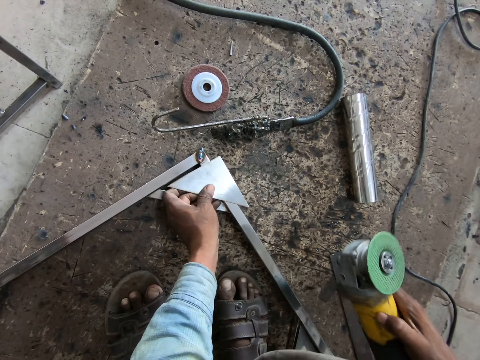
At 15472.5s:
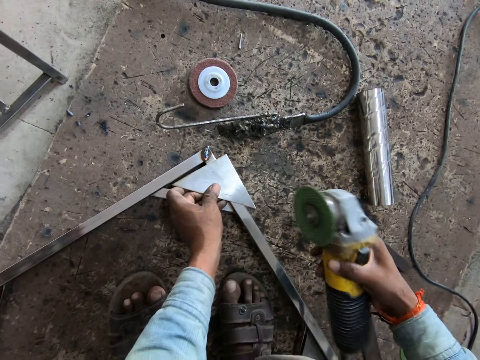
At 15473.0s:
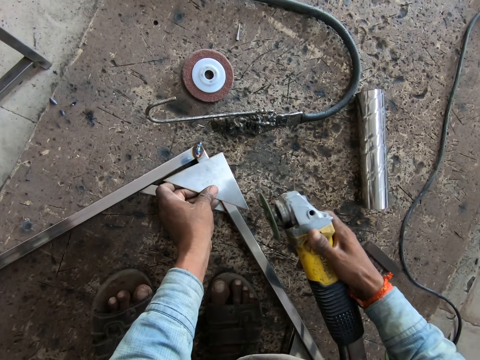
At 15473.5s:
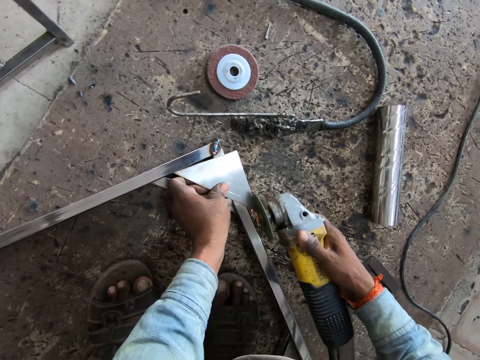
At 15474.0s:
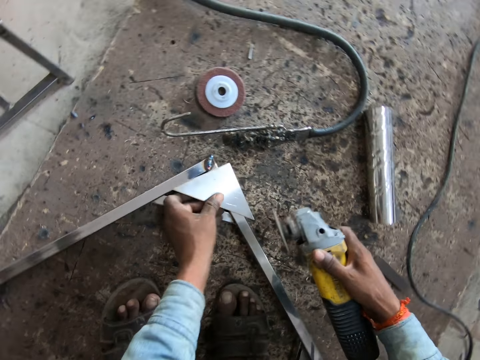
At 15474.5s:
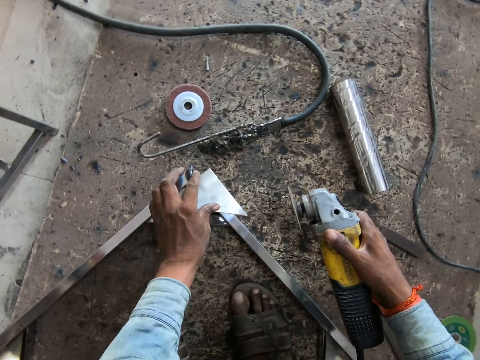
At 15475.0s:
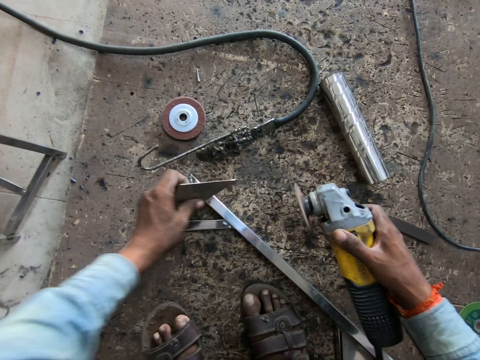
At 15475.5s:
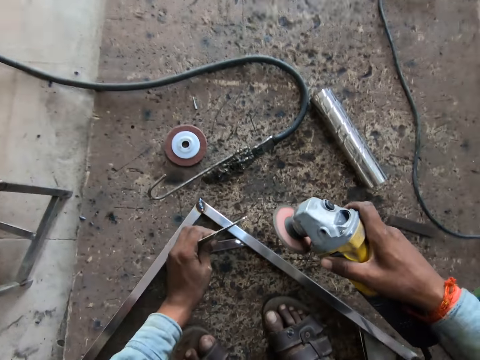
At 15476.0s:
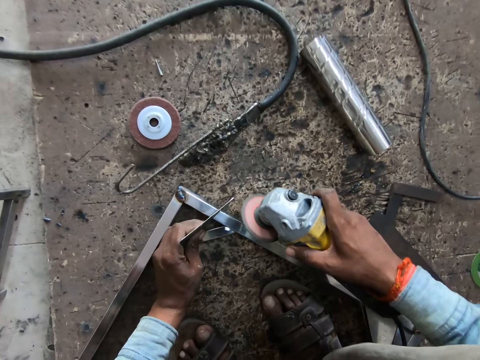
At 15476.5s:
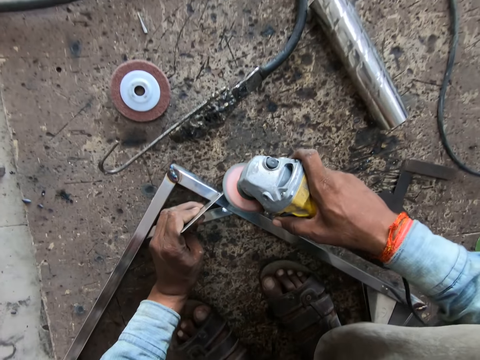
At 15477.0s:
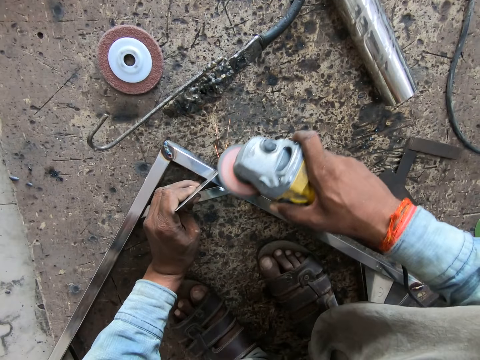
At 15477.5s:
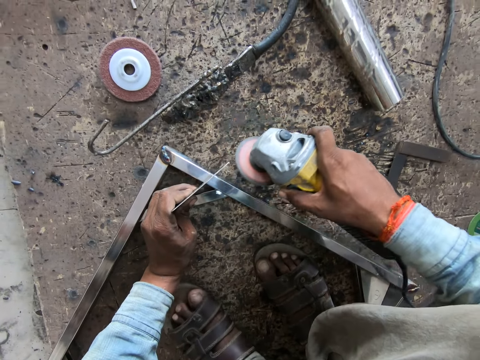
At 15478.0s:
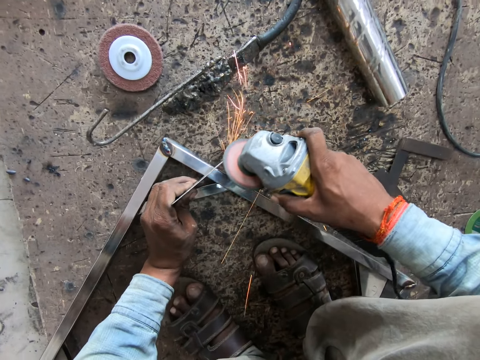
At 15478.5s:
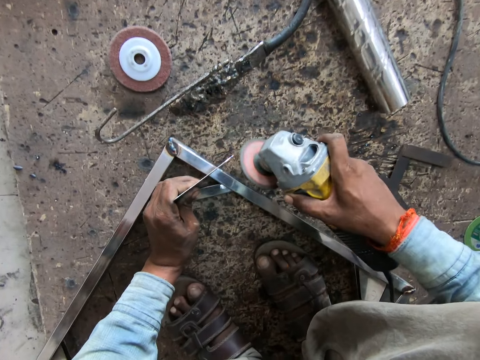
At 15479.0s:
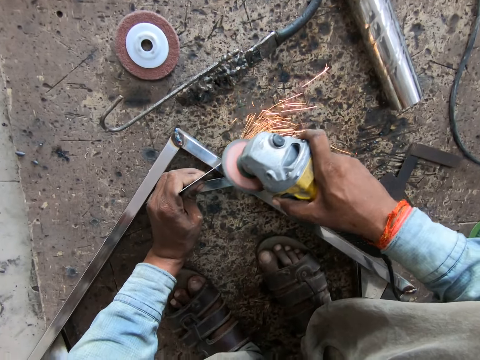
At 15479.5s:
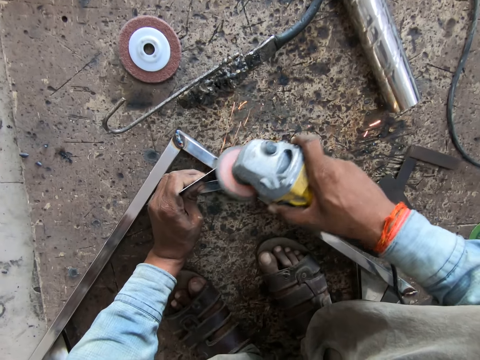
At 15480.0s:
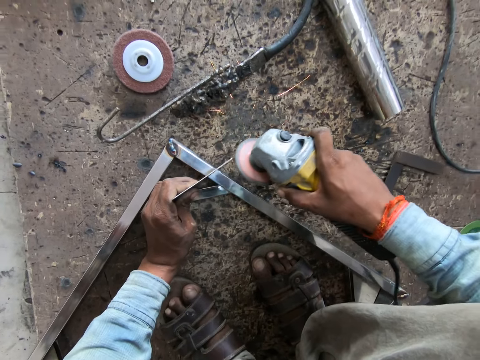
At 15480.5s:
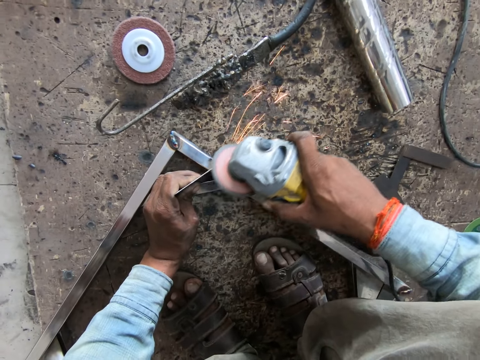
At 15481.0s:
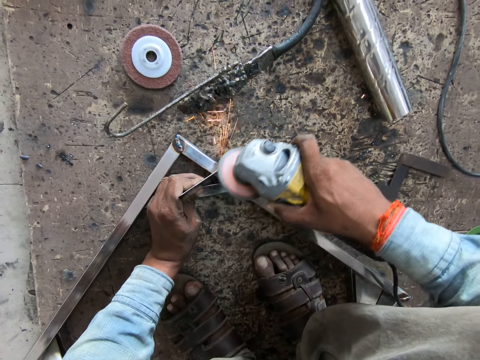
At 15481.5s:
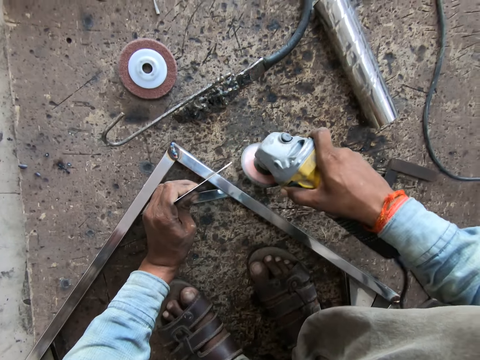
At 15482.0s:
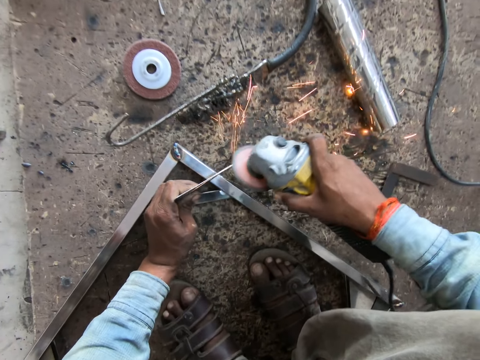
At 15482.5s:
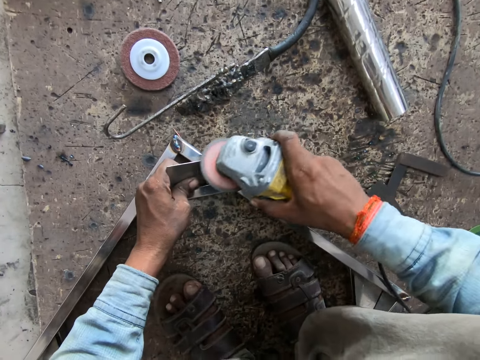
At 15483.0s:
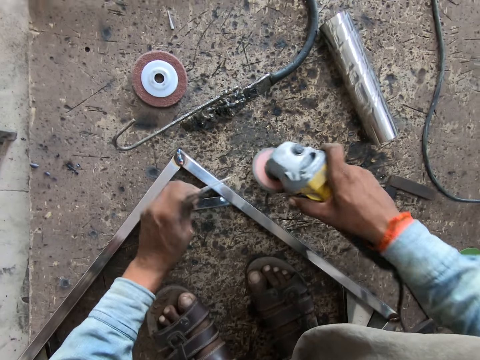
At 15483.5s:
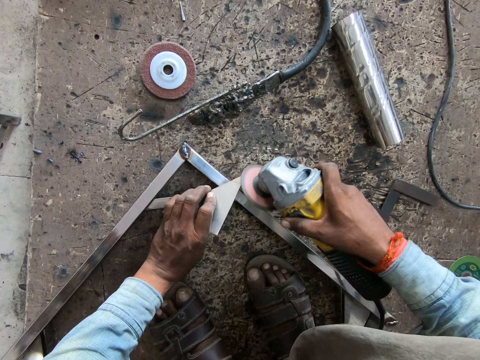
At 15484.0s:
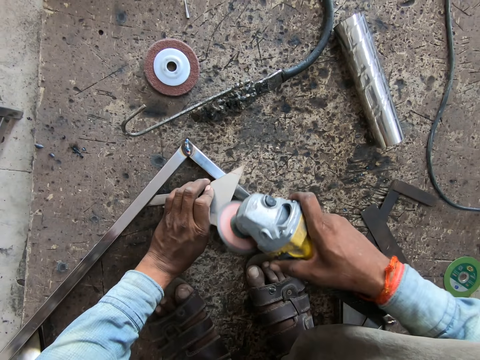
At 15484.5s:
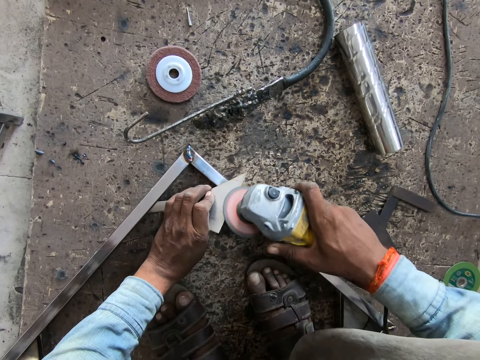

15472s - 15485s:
The camera wearer picks up the diamond cutter on the floor with his right hand. He smoothens the sides of the angular steel plate on the framed rectangular steel structure with the diamond cutter in his right hand. He sets the angular steel plate in his left hand on the framed rectangular steel structure. He smoothens the sides of the angular steel plate in his left hand with the diamond cutter in his right hand.

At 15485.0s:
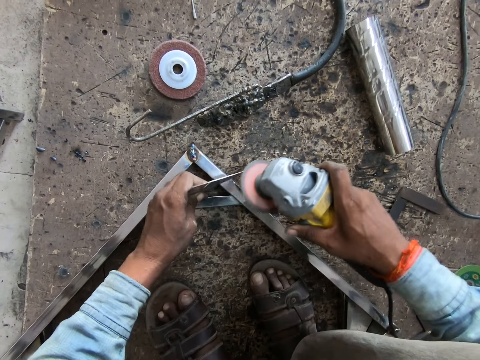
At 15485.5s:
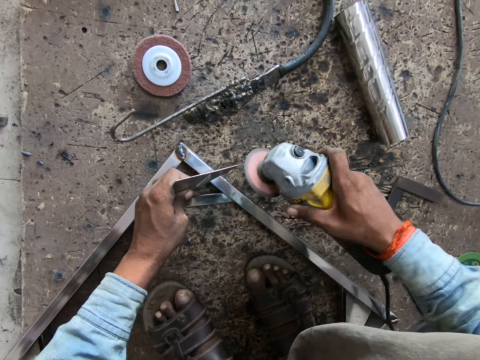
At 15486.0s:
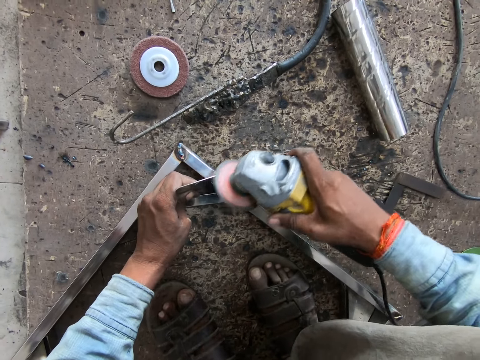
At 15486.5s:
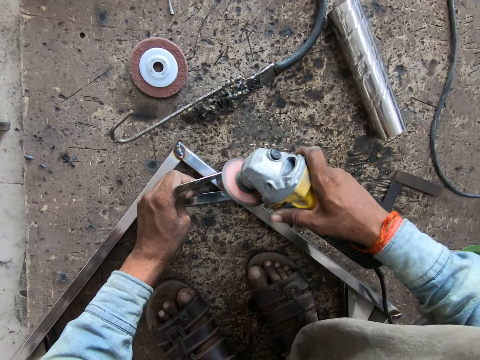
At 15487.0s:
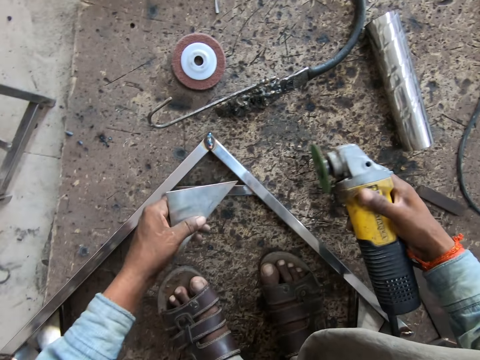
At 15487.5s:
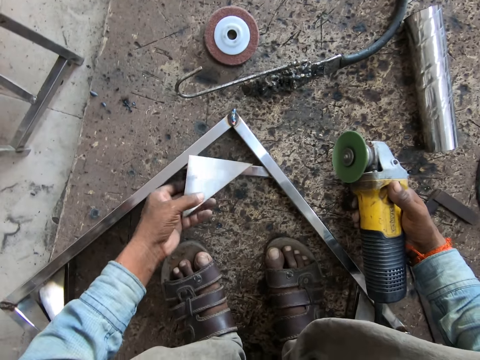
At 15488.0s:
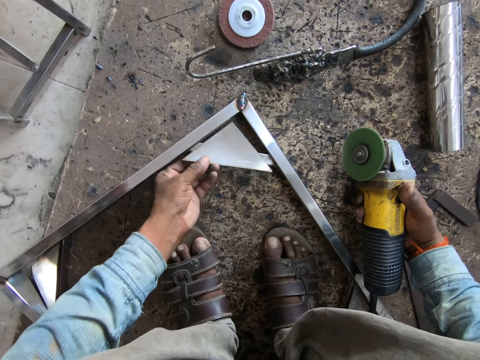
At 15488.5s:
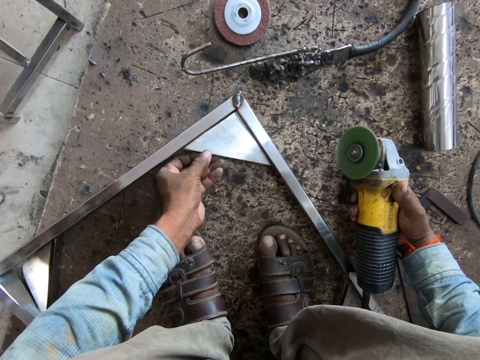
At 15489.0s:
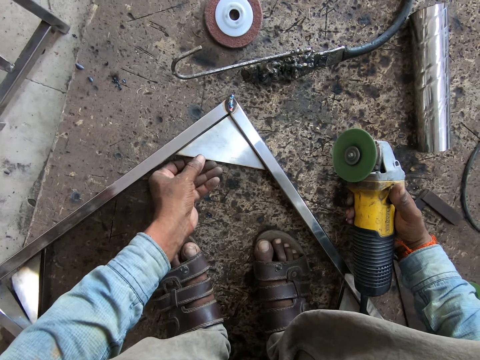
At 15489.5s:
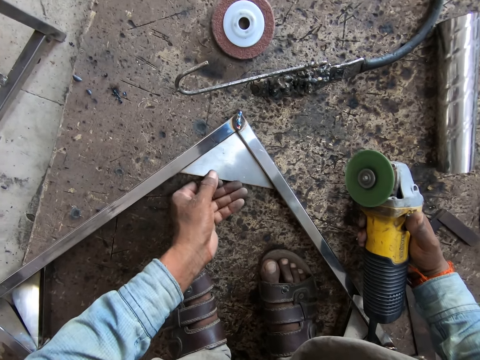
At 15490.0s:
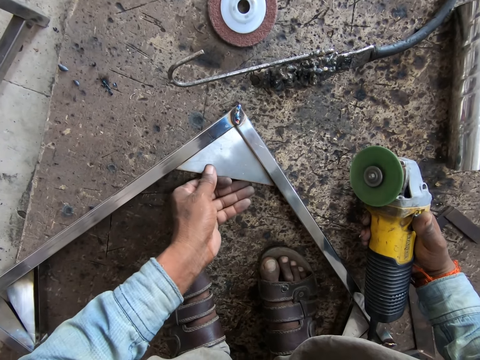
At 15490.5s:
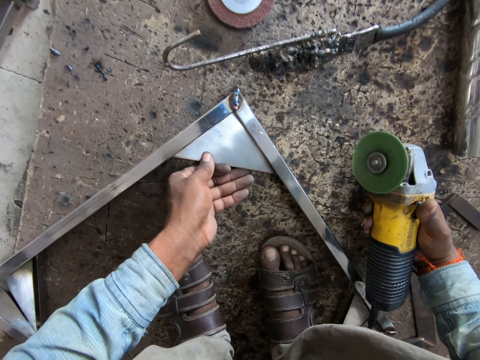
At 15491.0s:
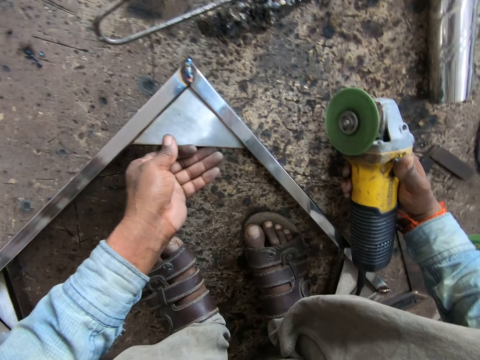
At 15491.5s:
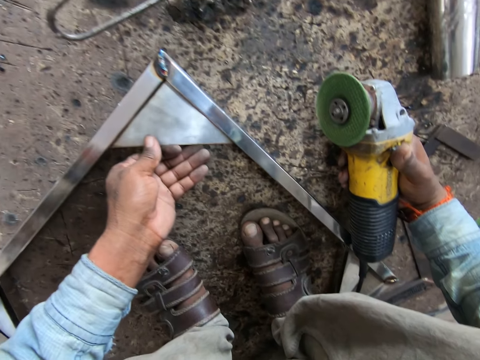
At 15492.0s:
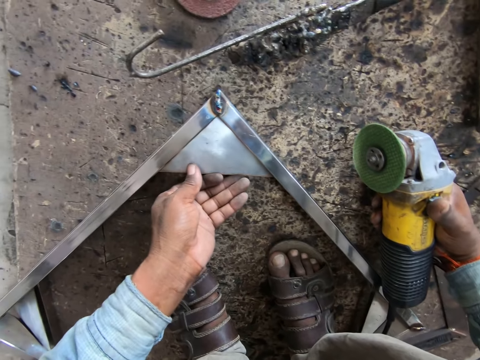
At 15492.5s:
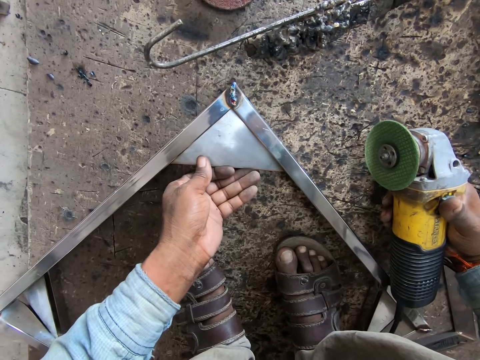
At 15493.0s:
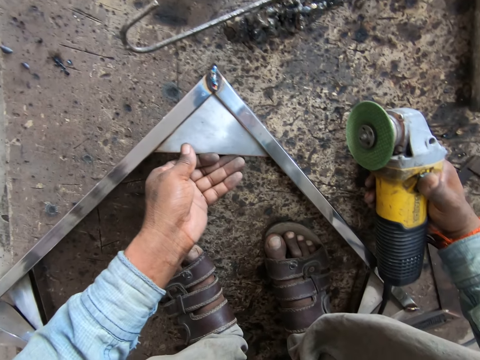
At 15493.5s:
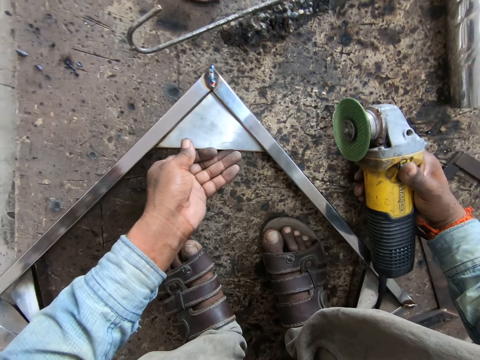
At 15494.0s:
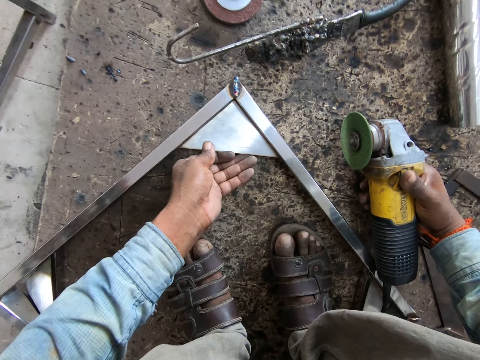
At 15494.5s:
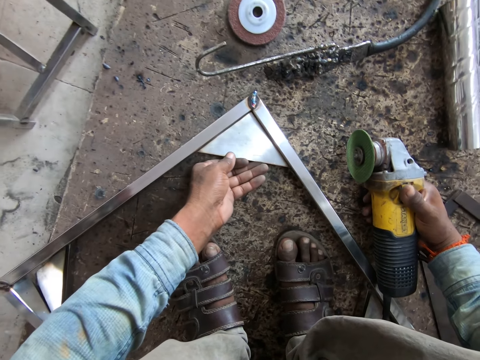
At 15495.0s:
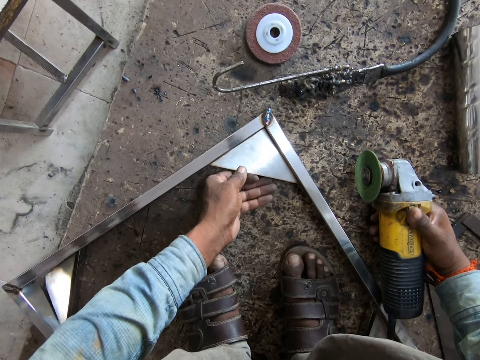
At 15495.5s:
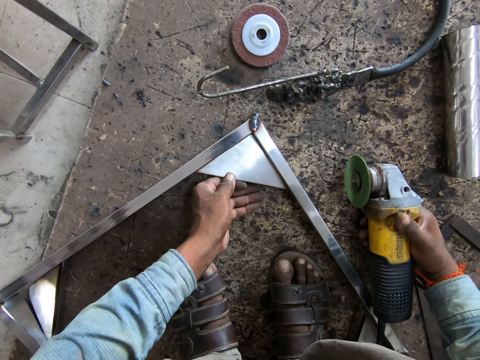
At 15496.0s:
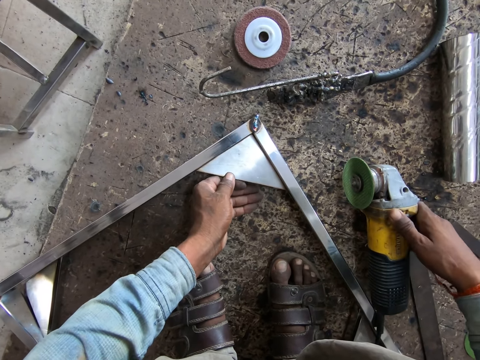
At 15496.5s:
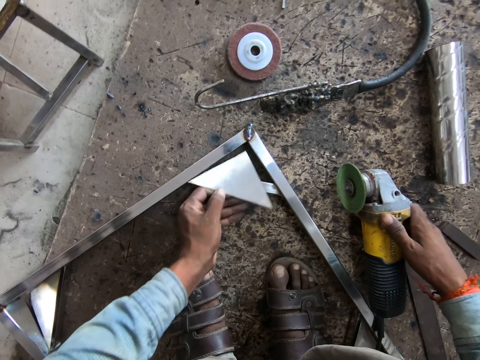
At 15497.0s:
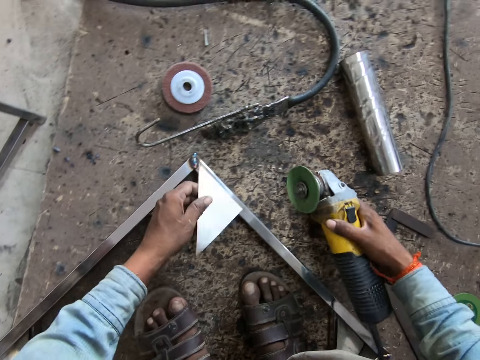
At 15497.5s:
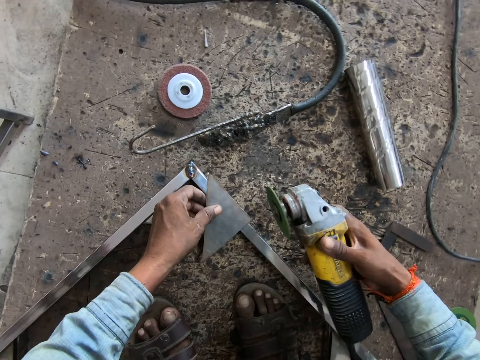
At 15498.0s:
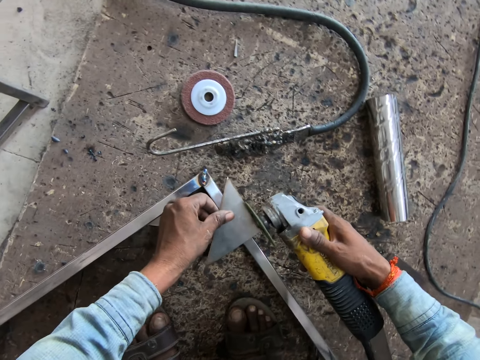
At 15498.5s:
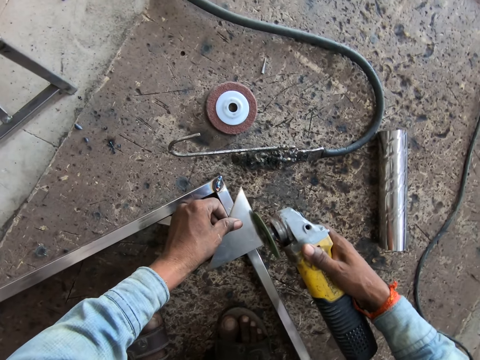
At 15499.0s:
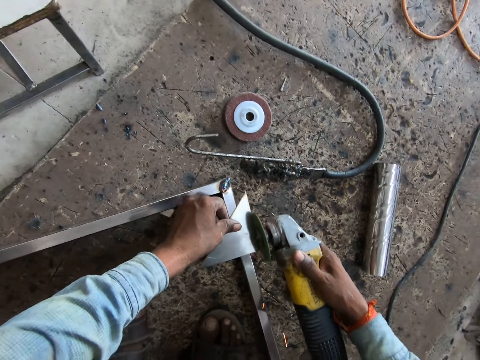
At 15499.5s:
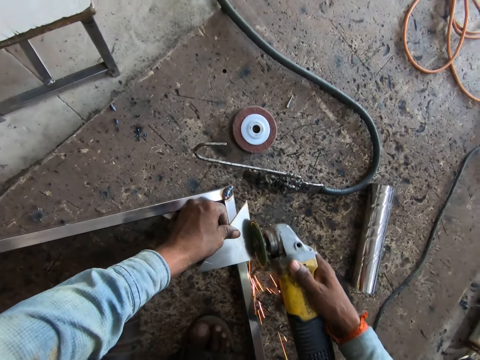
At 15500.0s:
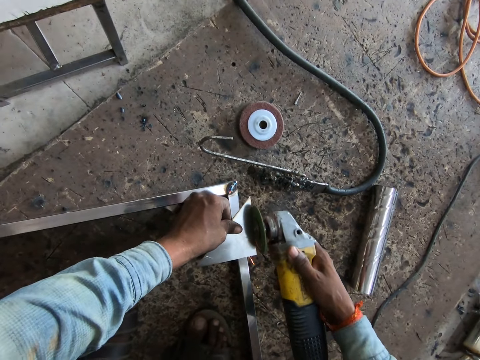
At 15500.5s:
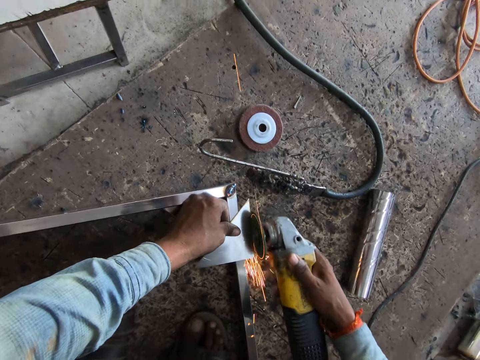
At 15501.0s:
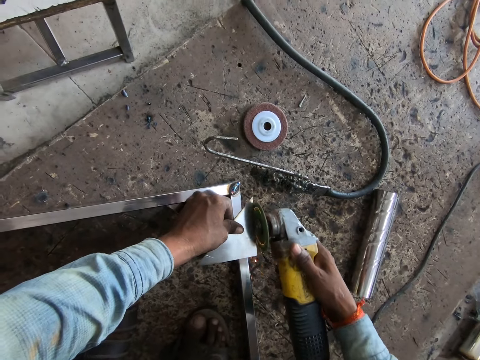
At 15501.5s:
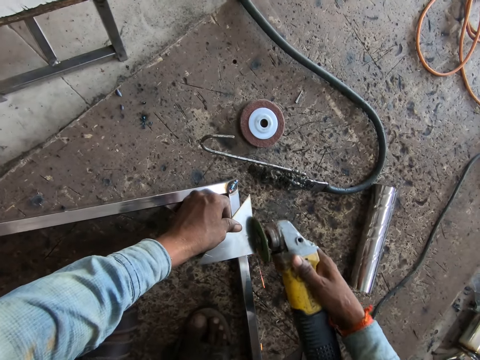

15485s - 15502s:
The camera wearer sets the angular steel plate in his left hand on the angular section of the framed rectangular steel structure. He smoothens the sides of the angular steel plate in his left hand with the diamond cutter in his right hand.
